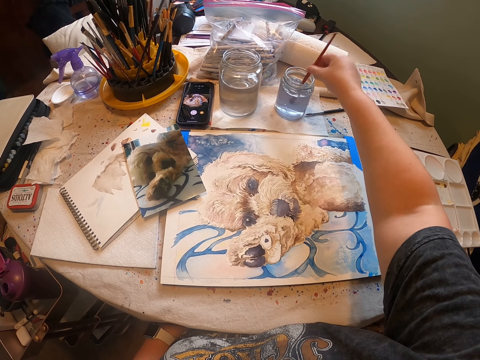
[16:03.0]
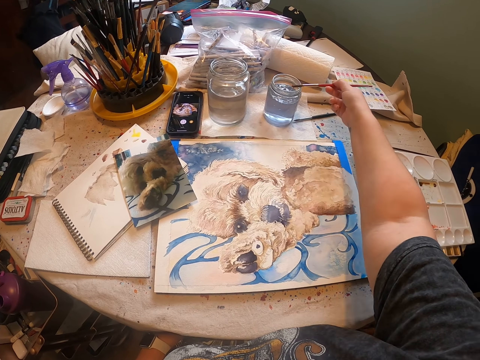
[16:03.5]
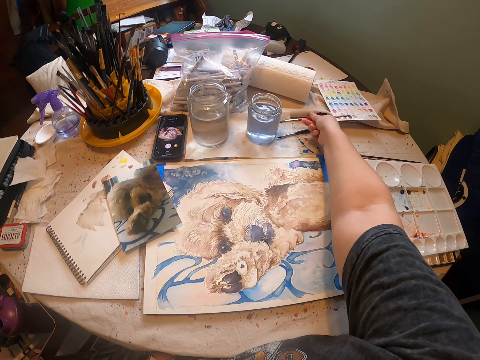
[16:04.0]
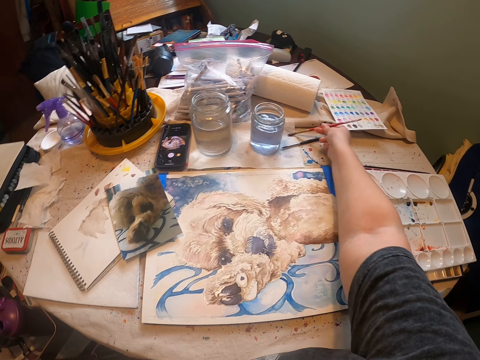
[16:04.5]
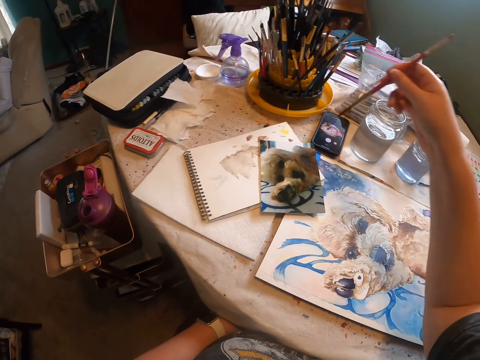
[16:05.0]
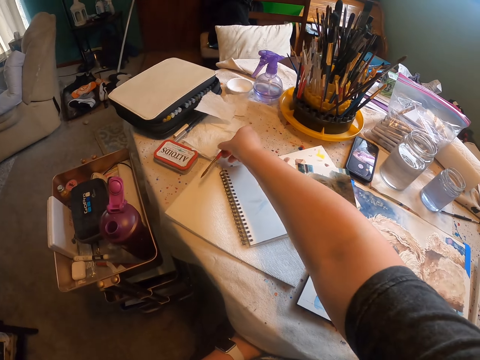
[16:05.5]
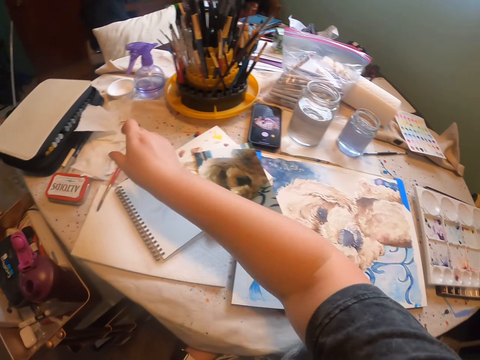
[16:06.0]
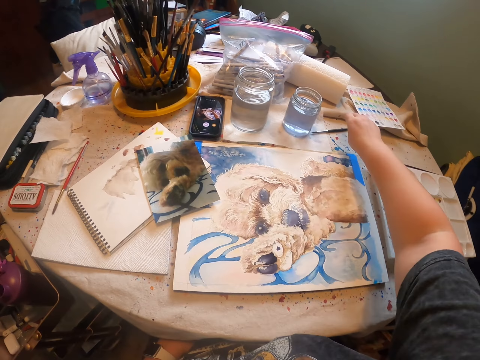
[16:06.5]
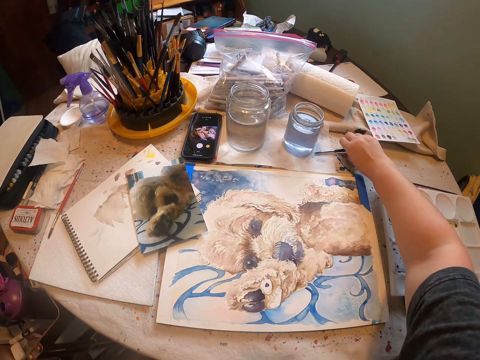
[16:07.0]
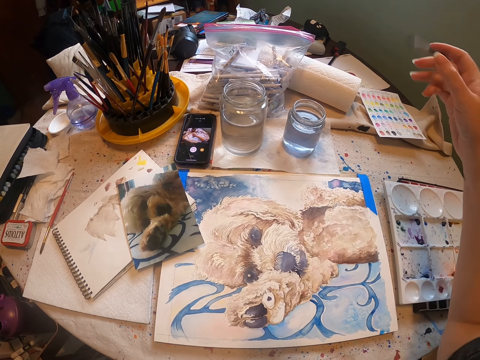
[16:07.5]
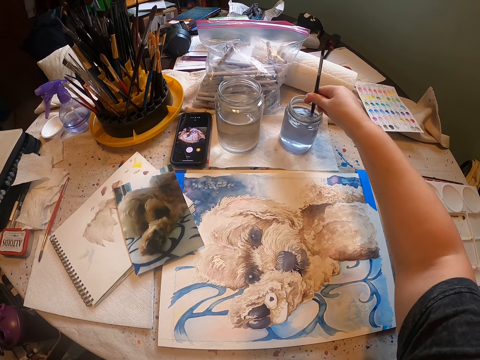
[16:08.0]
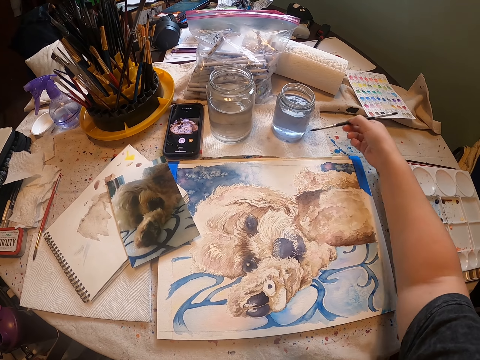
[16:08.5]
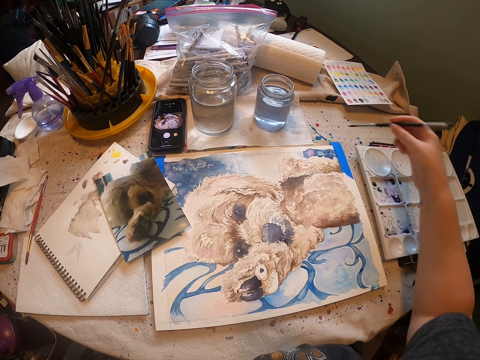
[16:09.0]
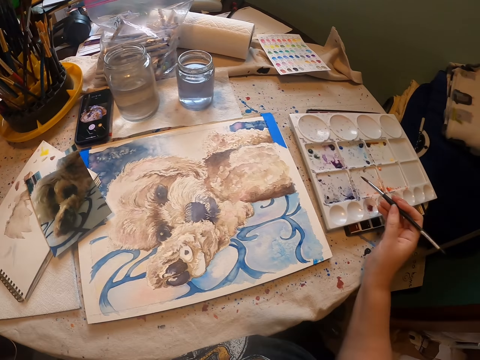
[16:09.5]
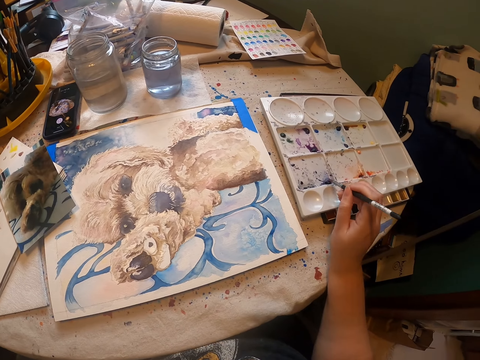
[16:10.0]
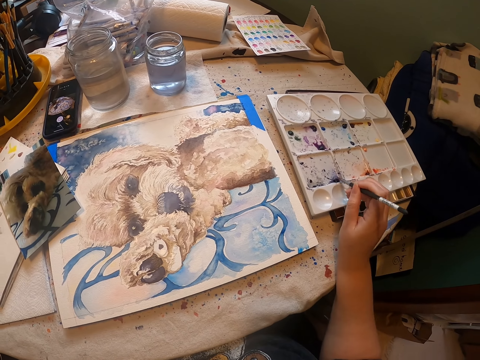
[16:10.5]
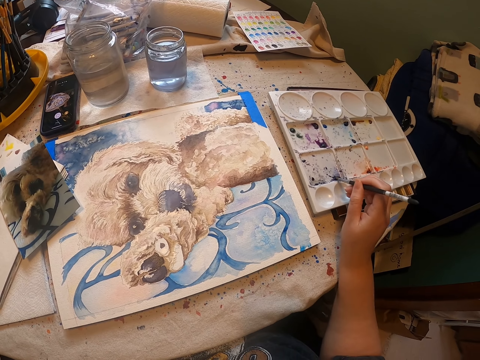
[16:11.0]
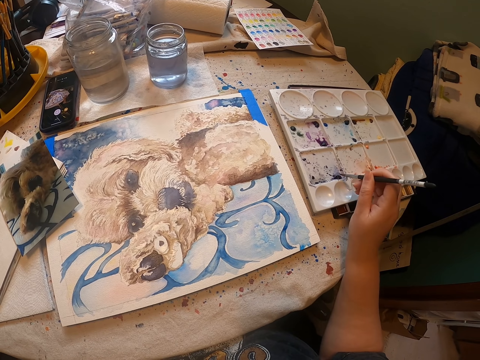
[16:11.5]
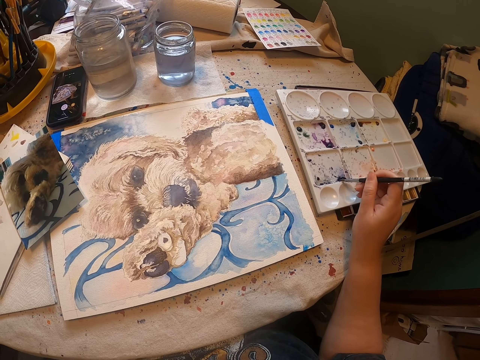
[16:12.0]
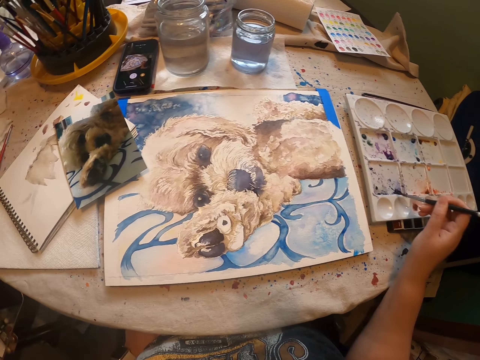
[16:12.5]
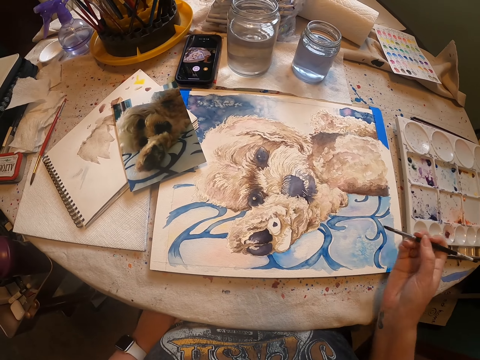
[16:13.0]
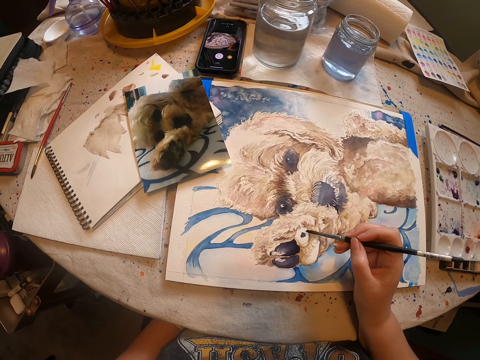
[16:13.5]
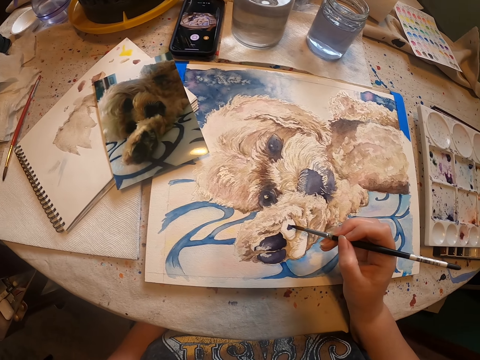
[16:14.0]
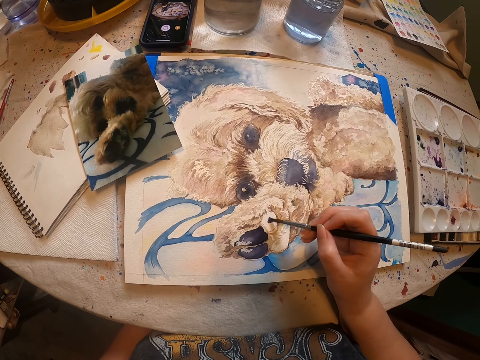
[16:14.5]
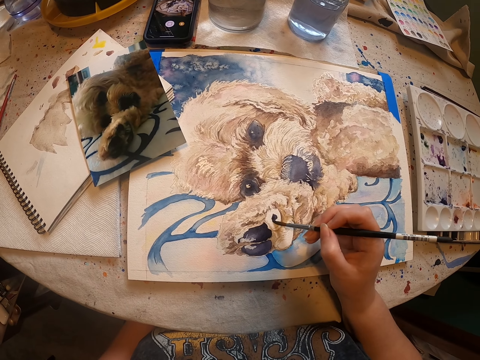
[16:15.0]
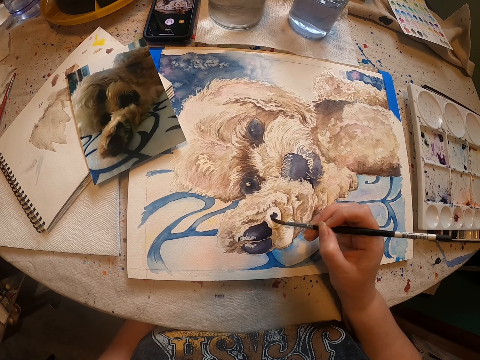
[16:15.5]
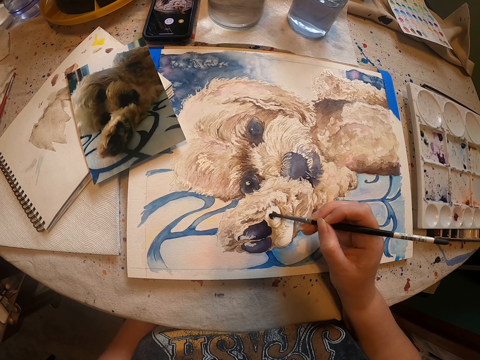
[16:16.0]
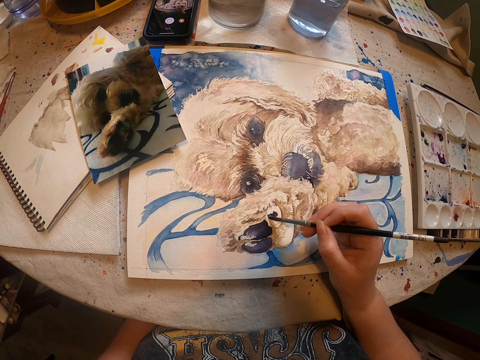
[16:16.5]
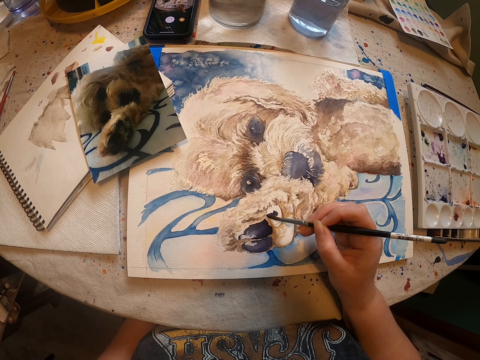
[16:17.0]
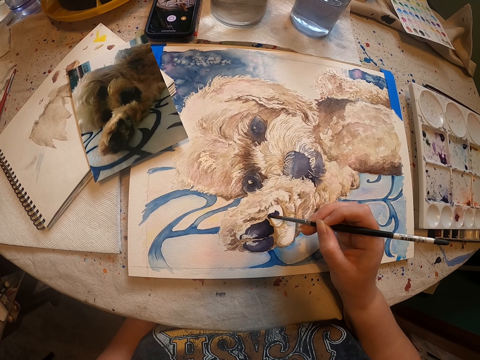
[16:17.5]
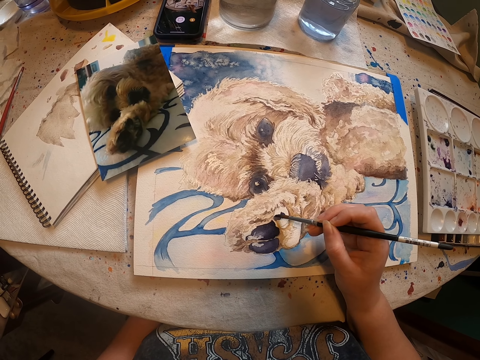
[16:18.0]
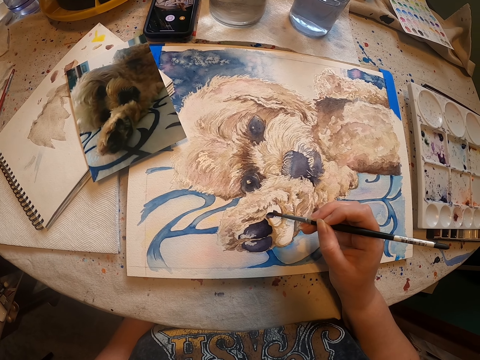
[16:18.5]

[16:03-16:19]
The camera wearer wipes off excess liquid on a piece of paper with the right hand. They place the painting brush or drawing brush on the table with the right hand. They pick the painting brush from the table with the right hand. They dip the painting brush in the liquid with the right hand. They wipe off excess liquid on the piece of paper with the right hand. They rub the drawing brush on the paint tray. They scoop paint from the painting palette with the right hand. They paint a drawing on the piece of paper with the right hand.

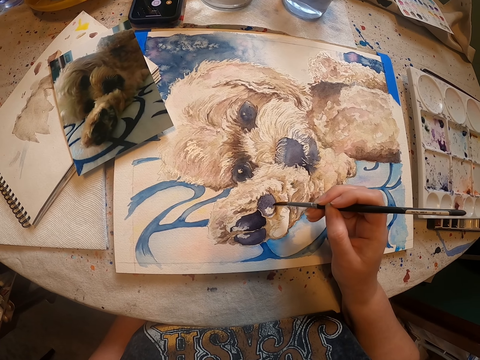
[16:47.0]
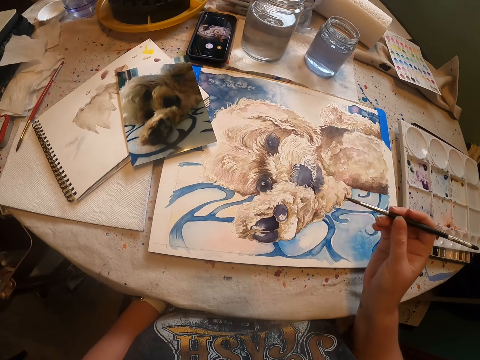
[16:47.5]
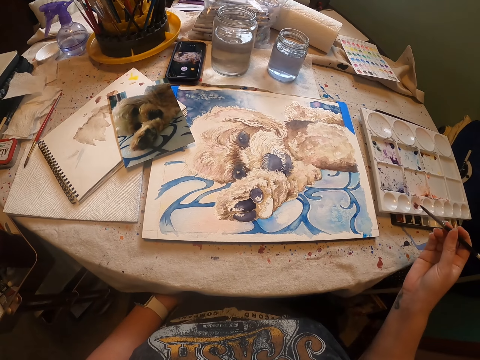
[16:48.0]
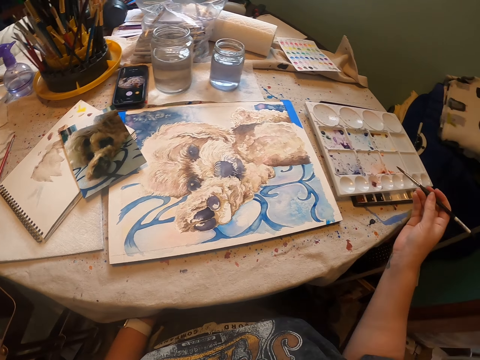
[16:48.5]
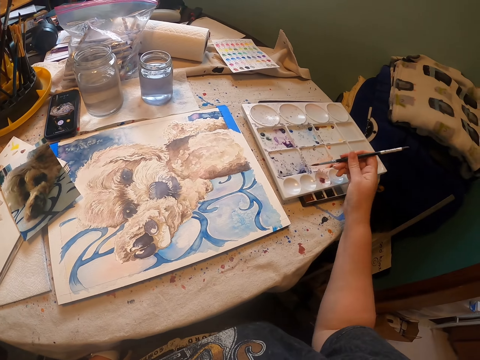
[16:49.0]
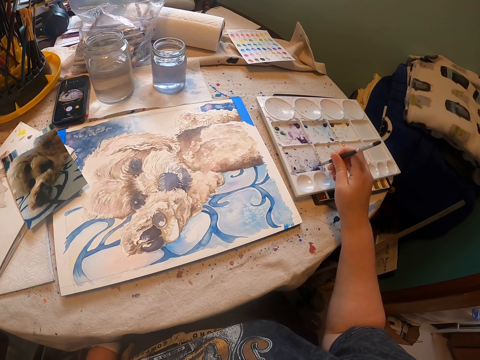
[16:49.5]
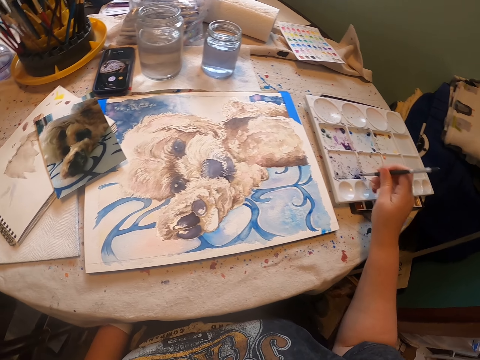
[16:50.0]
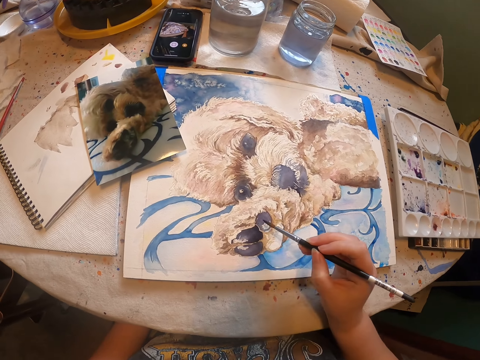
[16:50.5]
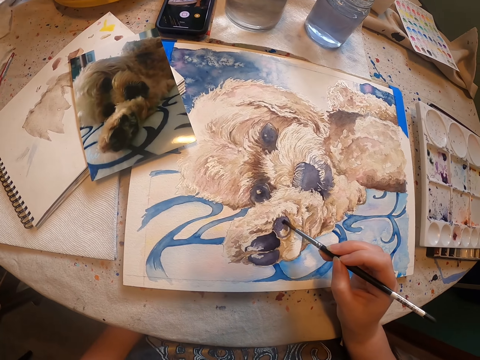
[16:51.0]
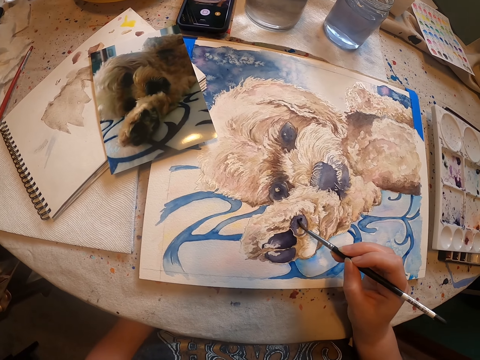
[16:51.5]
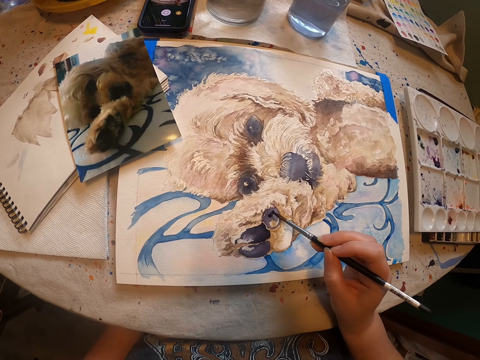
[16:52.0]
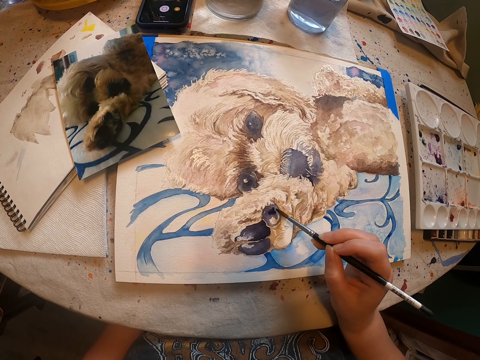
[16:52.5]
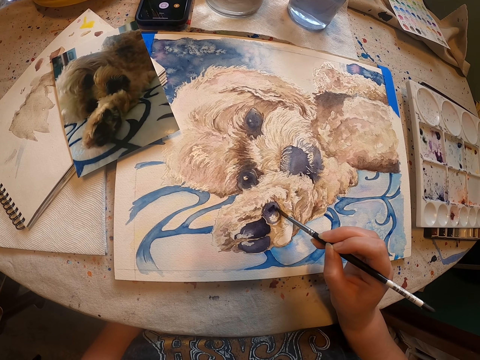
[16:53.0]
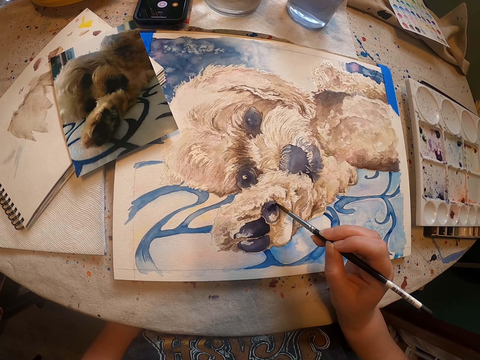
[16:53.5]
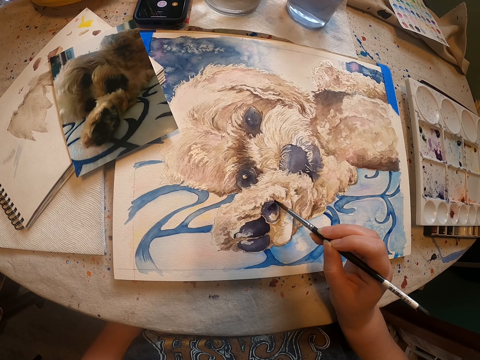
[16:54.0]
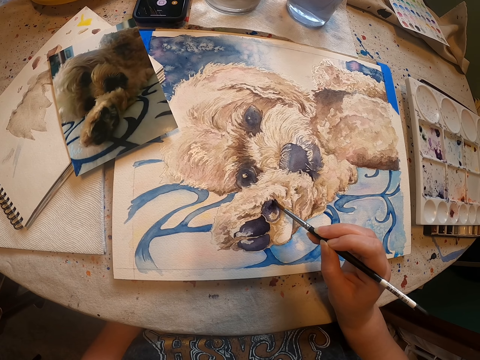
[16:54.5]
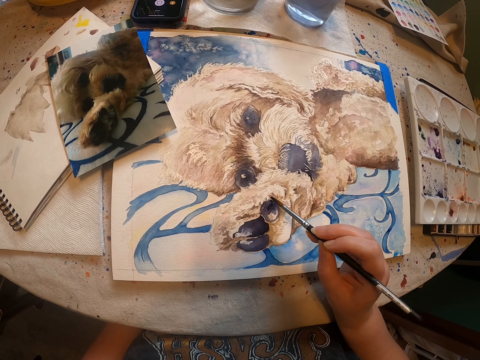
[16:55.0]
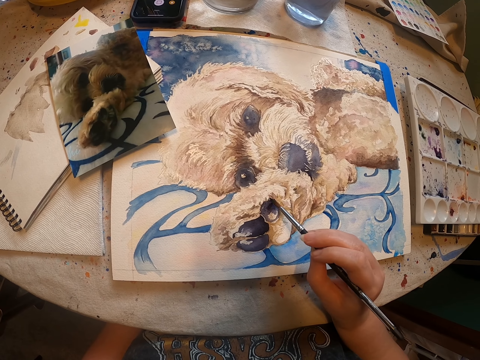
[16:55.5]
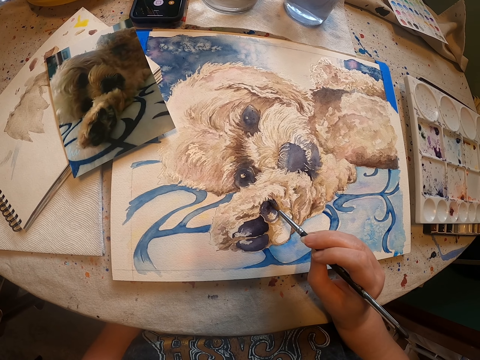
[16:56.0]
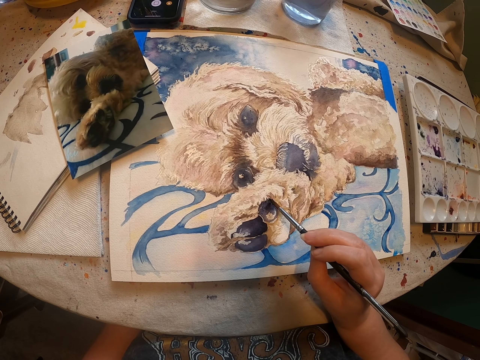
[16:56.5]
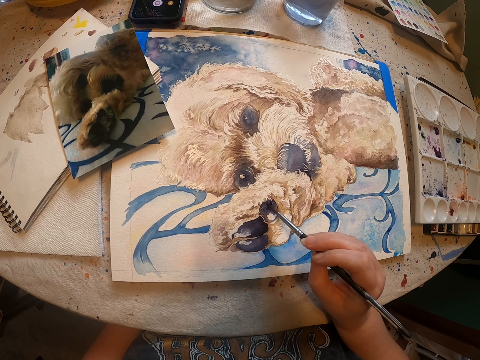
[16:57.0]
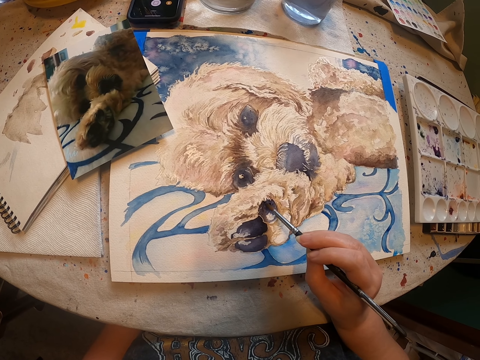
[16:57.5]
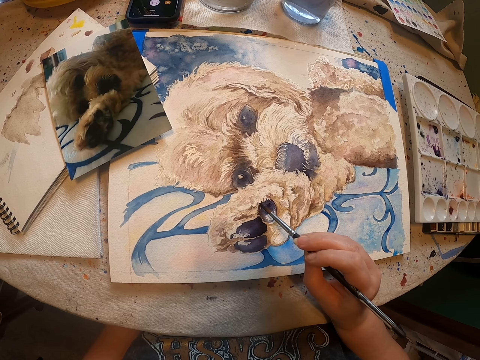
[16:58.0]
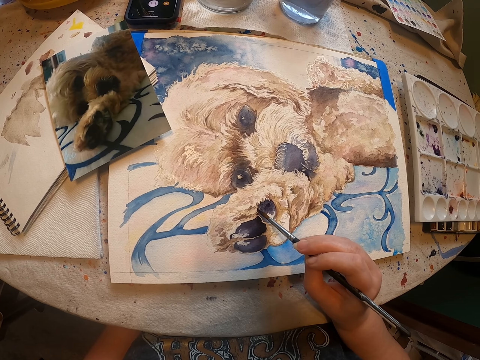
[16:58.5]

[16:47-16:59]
The camera wearer scoops paint from the painting palette with the right hand. They rub a drawing brush on the paint tray. They paint a drawing on a piece of paper with the right hand with the drawing brush.
